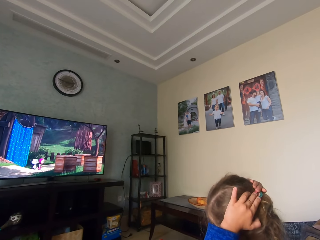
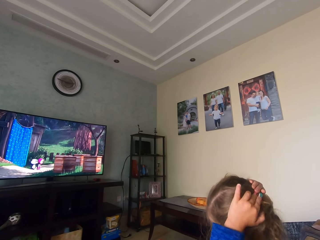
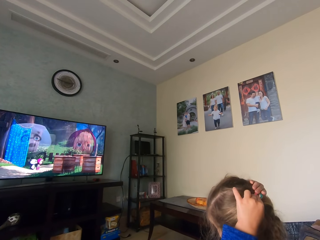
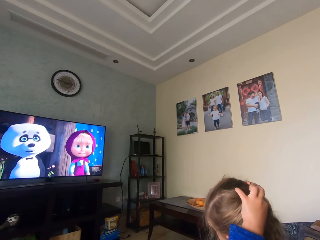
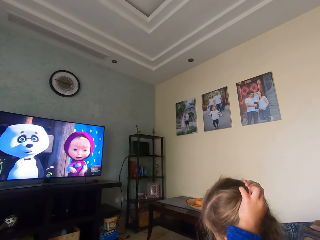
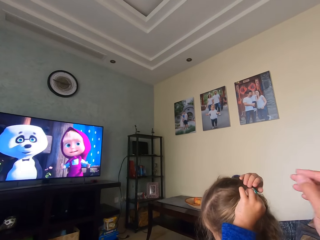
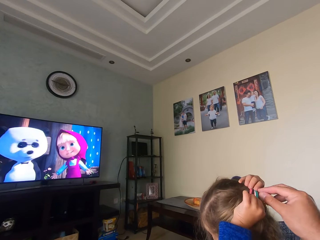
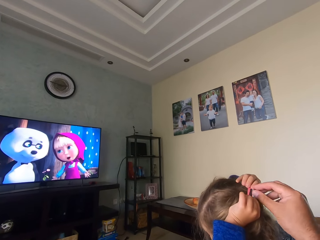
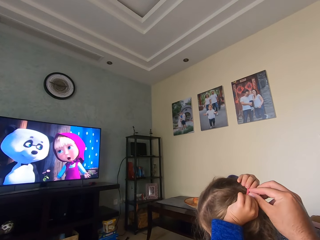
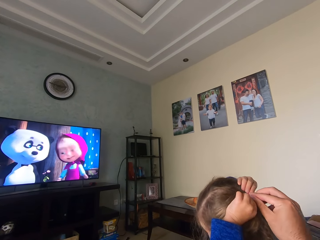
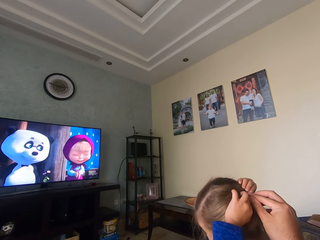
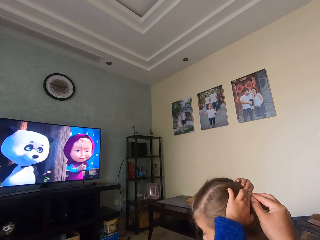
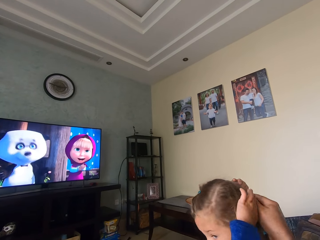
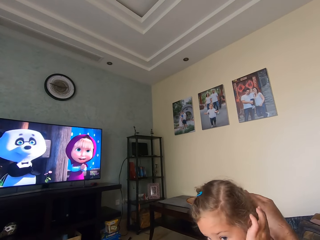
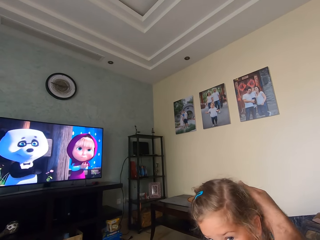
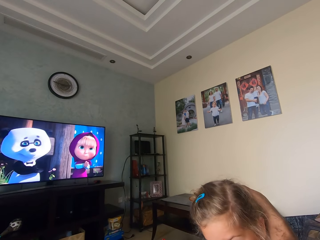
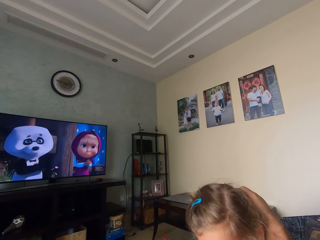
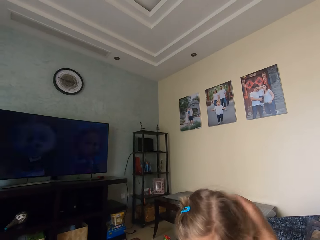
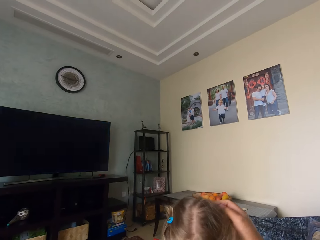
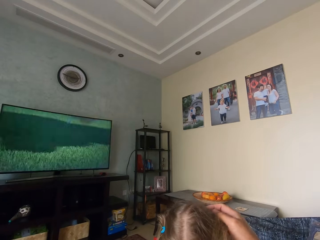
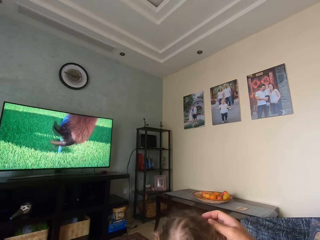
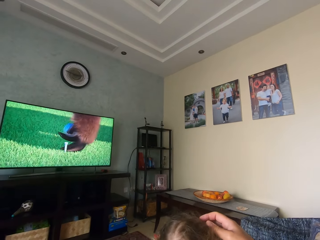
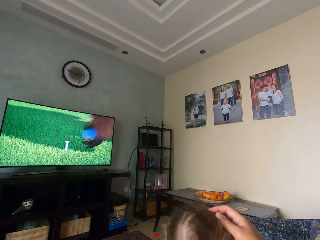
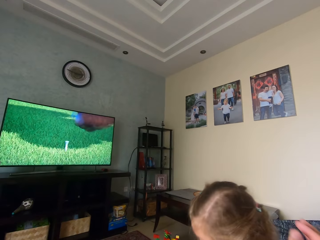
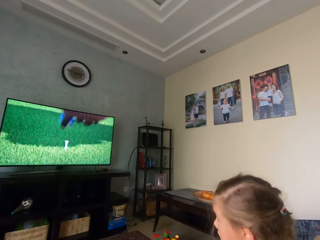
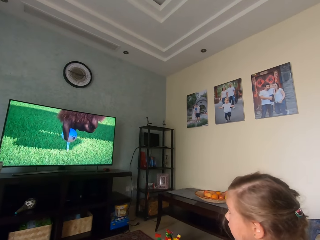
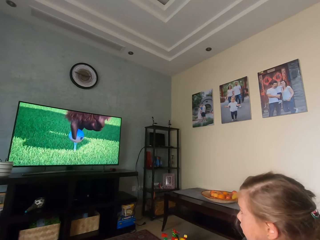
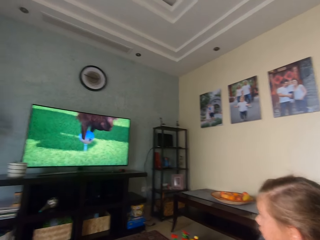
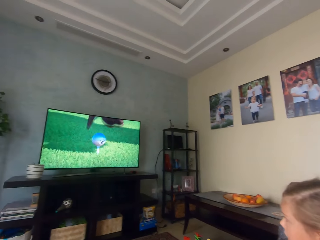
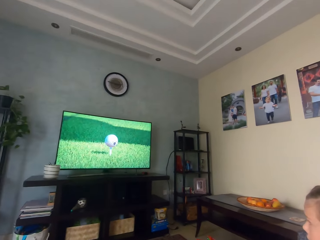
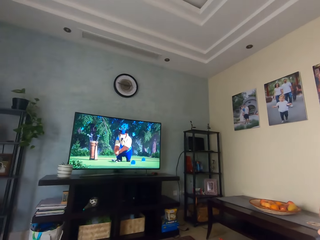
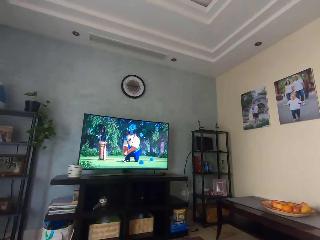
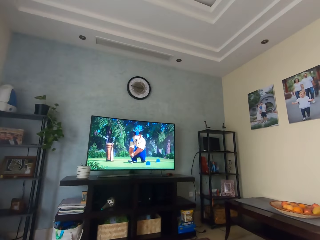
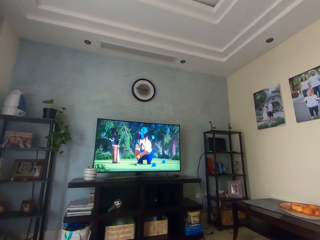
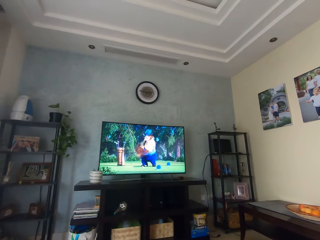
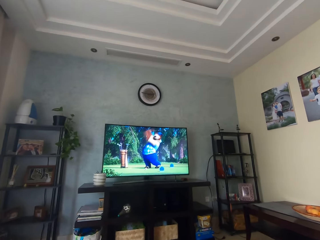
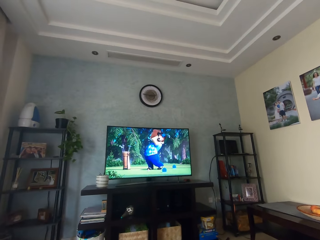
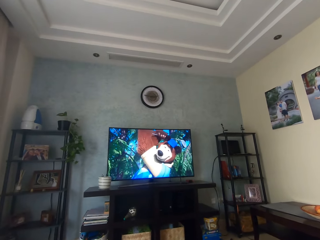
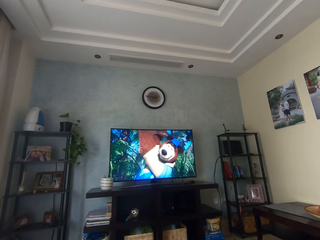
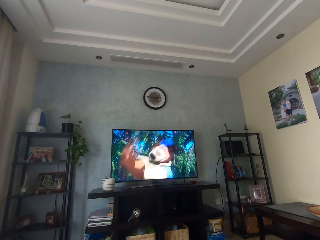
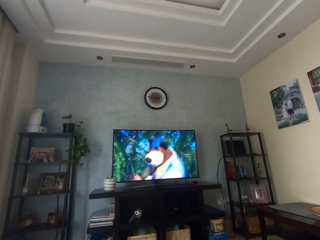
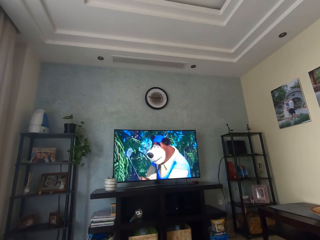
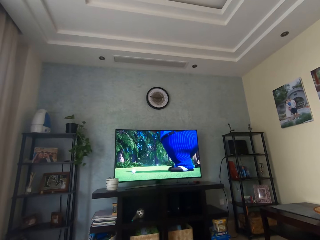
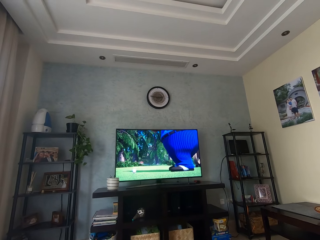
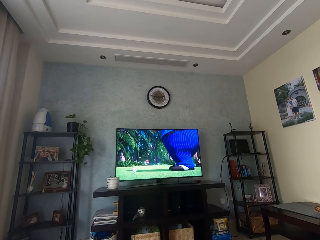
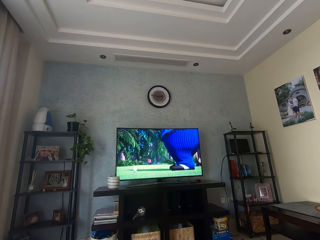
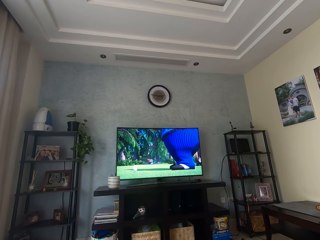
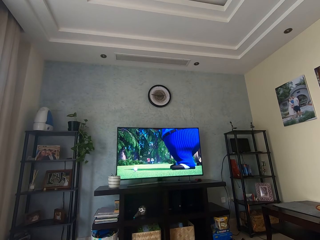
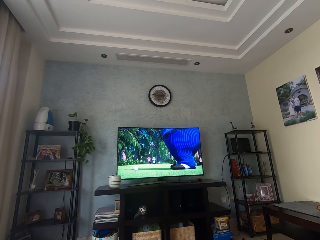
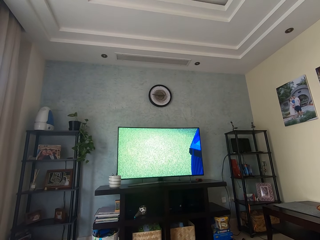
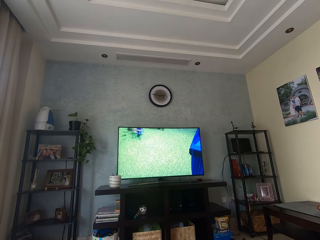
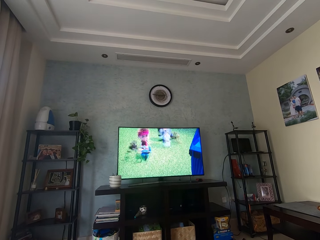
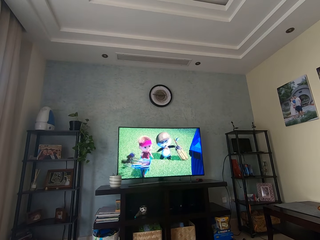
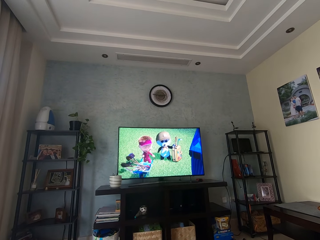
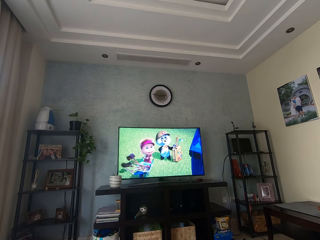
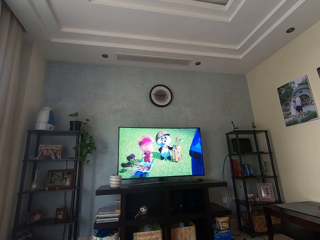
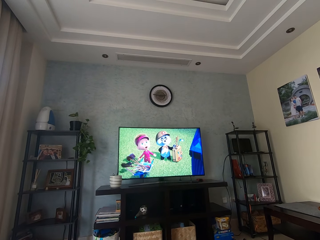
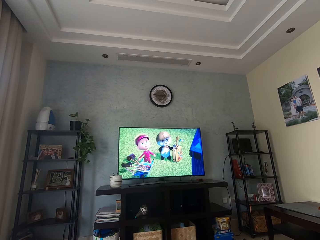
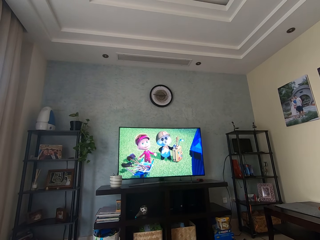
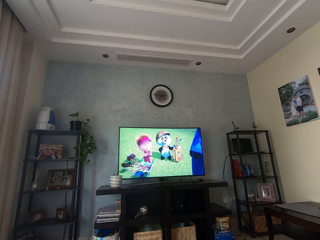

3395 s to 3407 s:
The camera wearer holds the hair clip. A baby stares at the television. The camera wearer stares at the television.

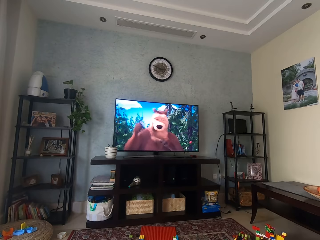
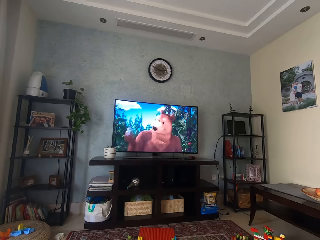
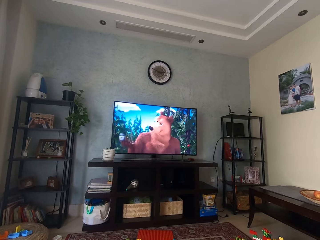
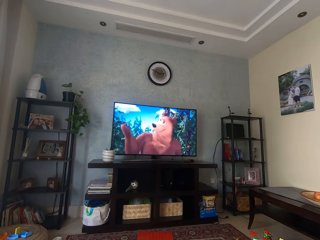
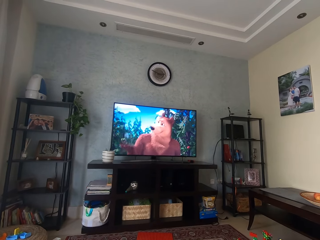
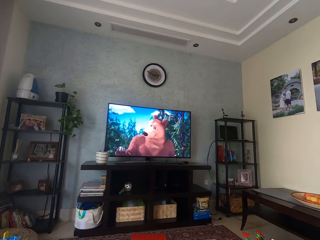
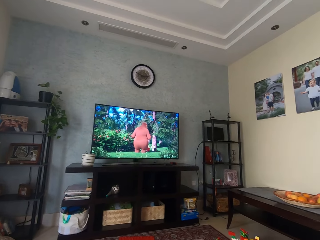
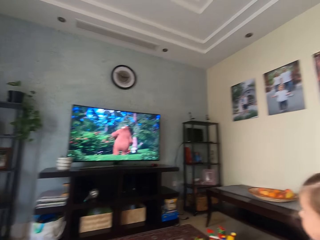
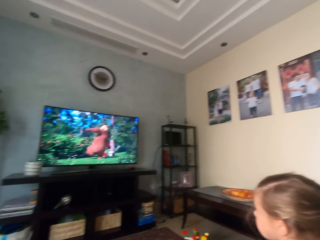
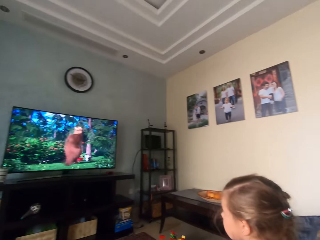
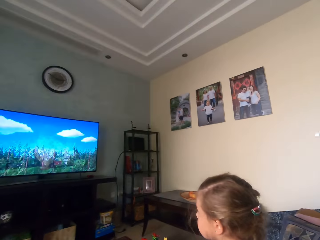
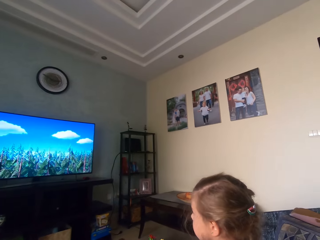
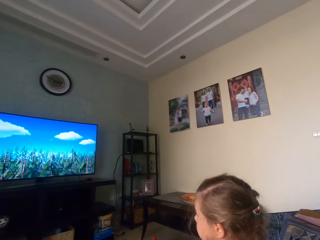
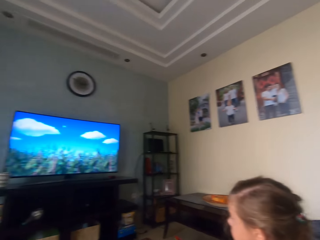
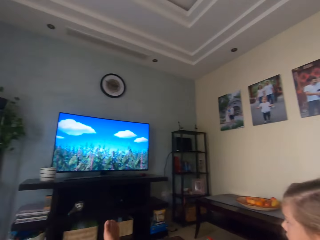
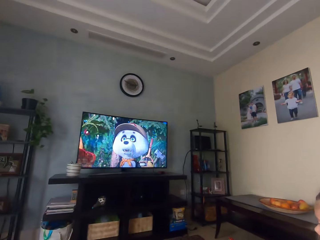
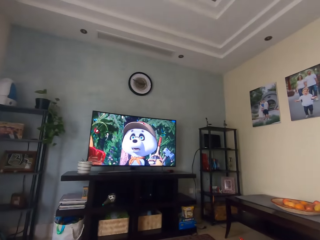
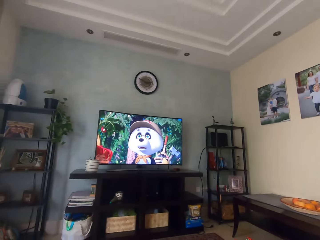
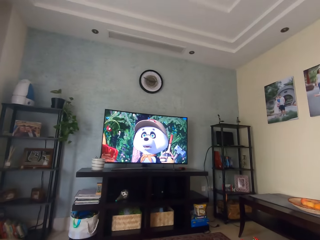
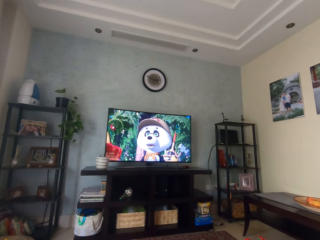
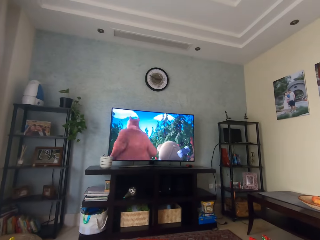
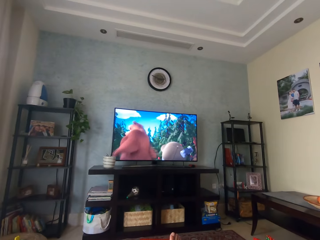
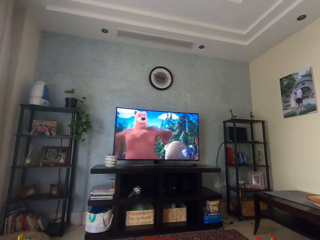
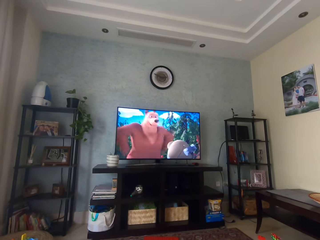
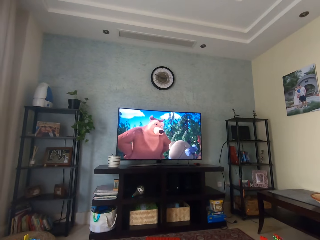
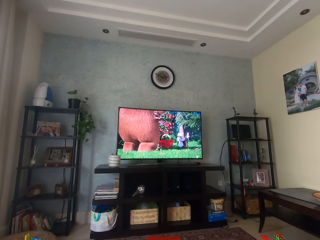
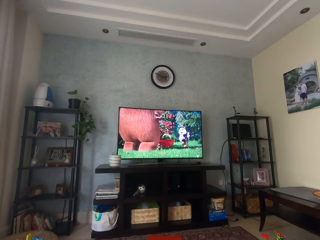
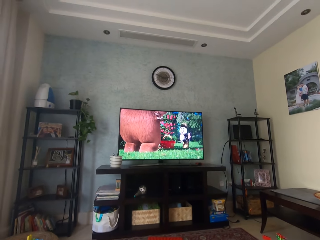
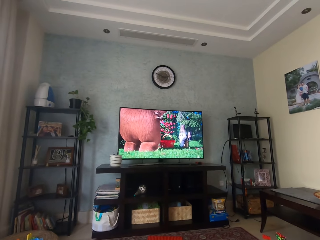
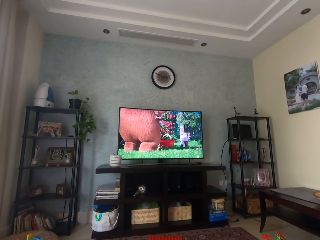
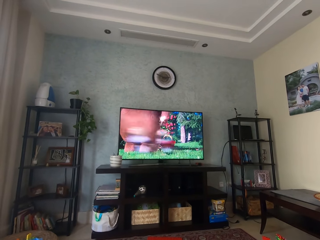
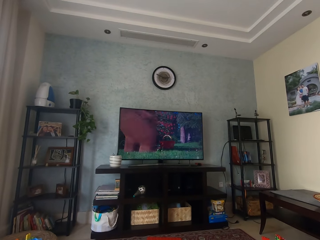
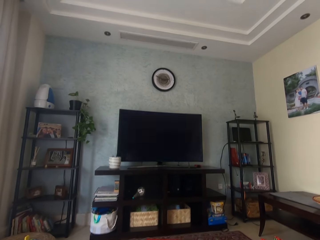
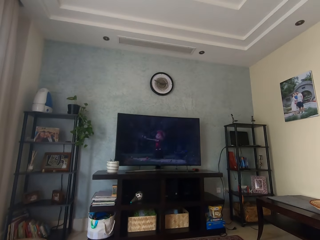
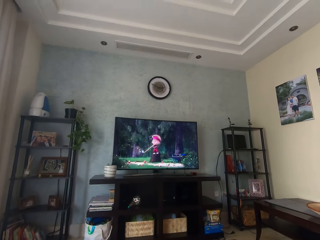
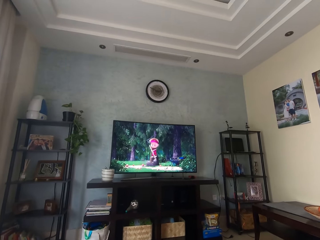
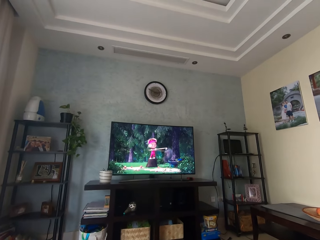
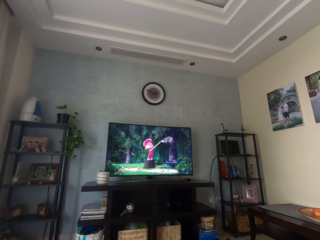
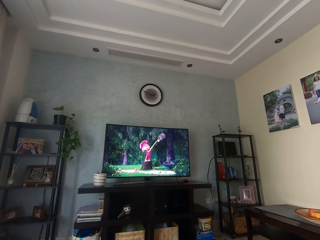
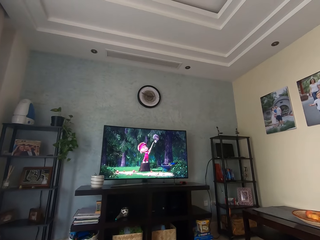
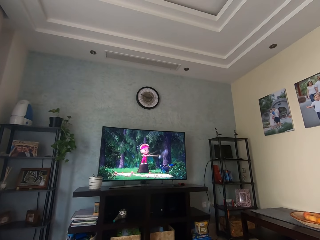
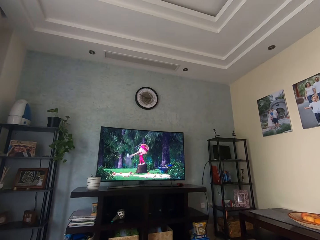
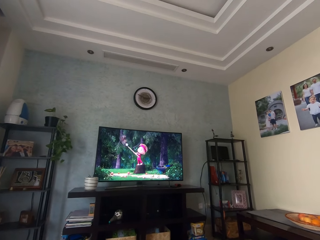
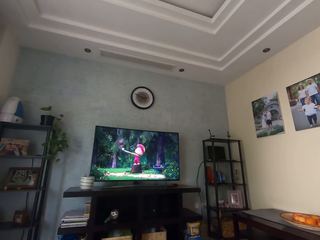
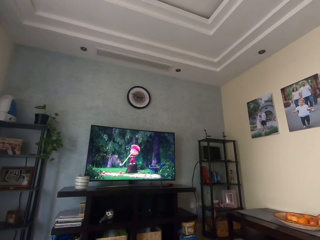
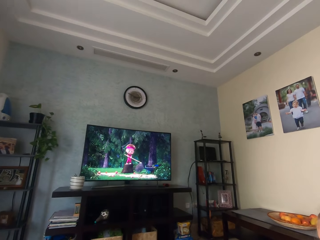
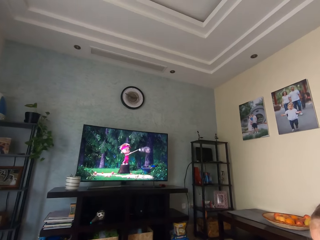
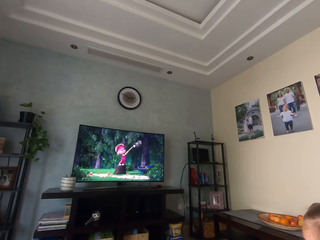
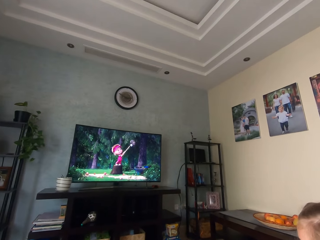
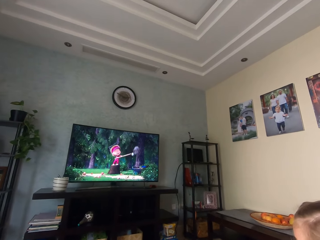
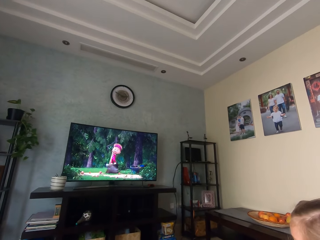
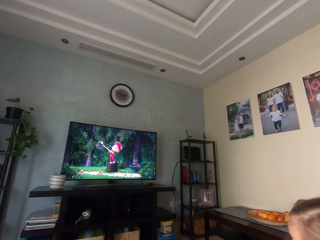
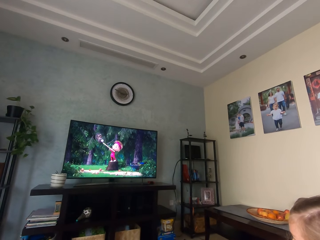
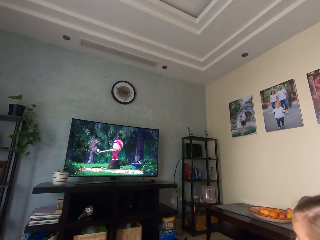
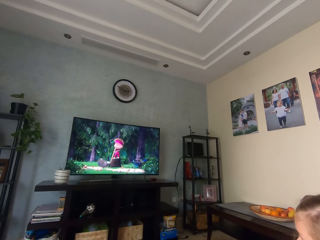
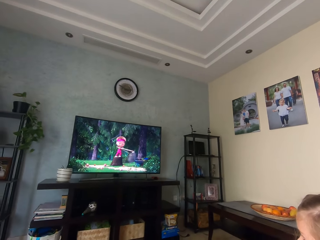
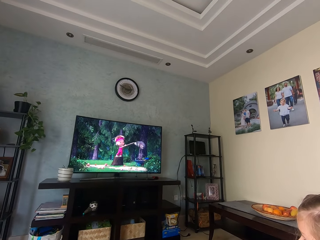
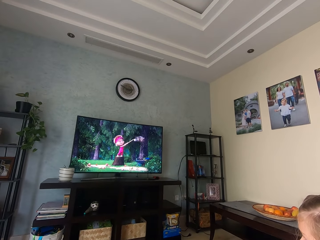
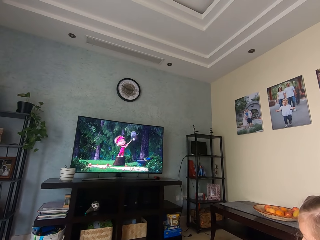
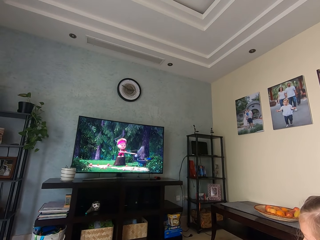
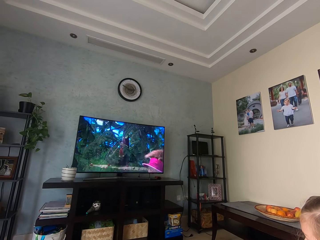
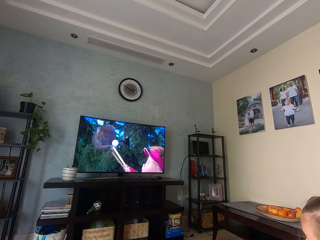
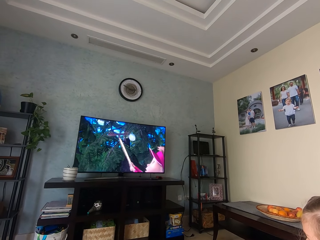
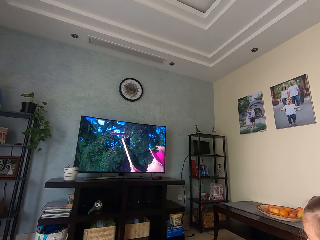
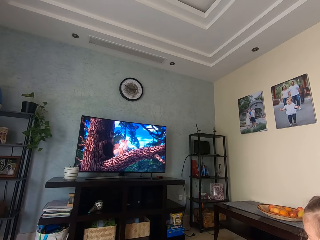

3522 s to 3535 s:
The camera wearer interacts with a baby. They look around. They watch a cartoon.
